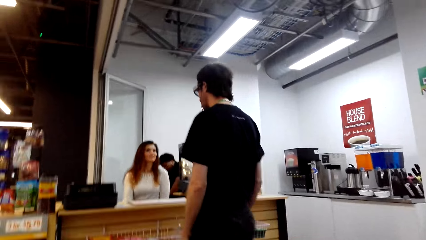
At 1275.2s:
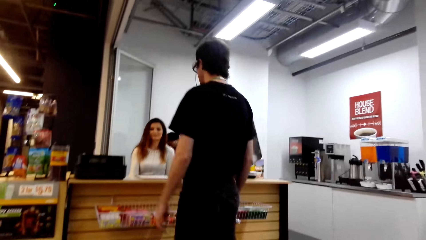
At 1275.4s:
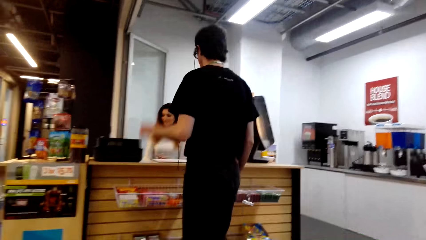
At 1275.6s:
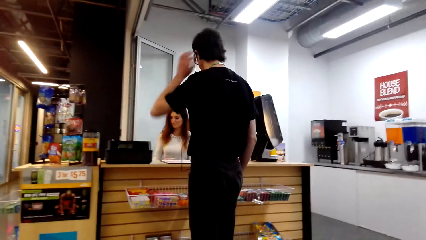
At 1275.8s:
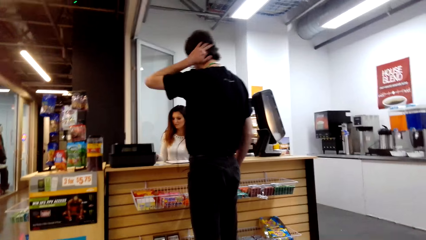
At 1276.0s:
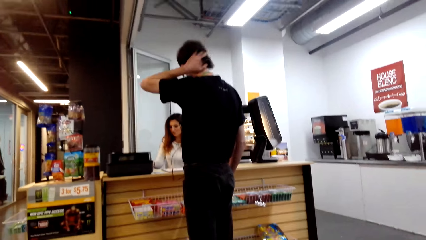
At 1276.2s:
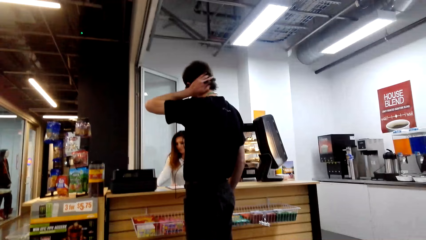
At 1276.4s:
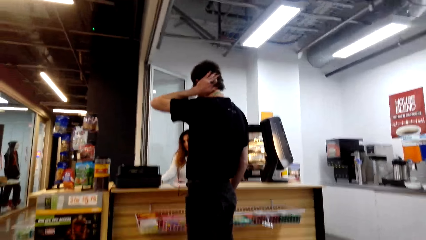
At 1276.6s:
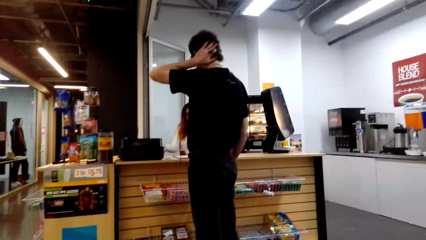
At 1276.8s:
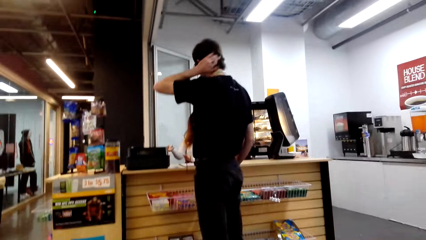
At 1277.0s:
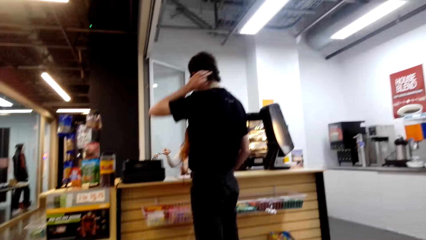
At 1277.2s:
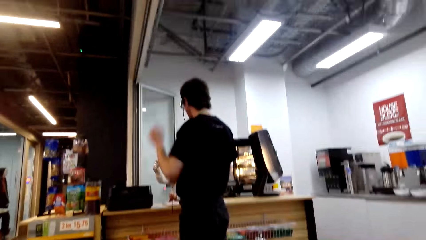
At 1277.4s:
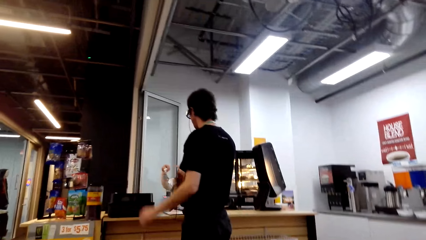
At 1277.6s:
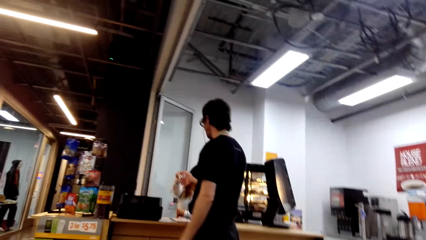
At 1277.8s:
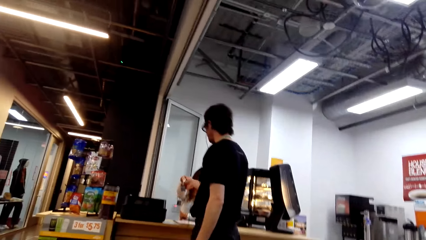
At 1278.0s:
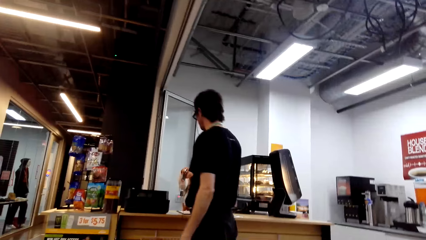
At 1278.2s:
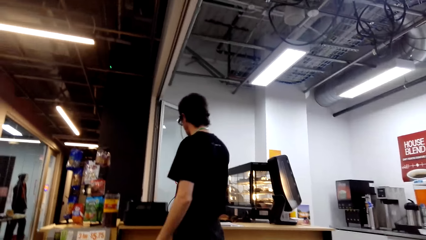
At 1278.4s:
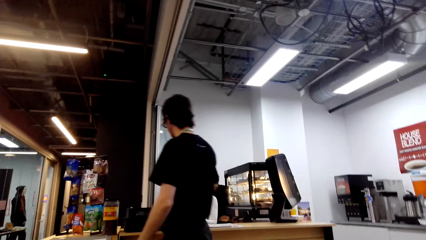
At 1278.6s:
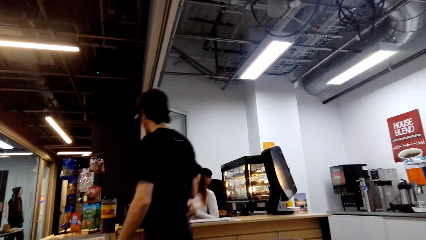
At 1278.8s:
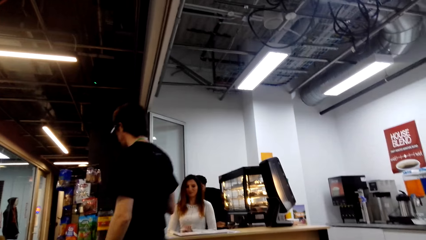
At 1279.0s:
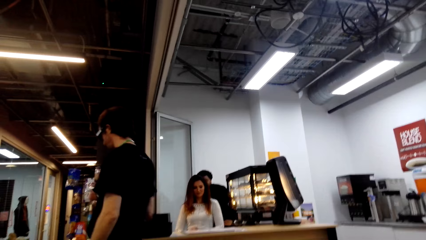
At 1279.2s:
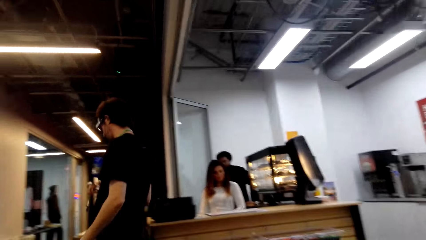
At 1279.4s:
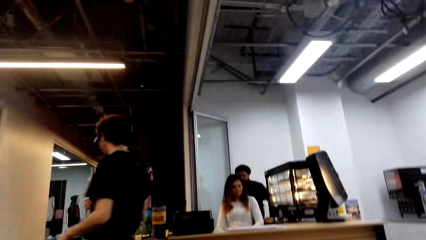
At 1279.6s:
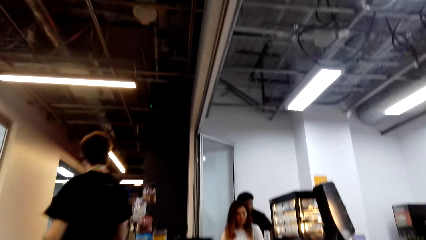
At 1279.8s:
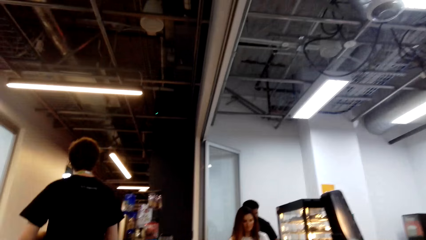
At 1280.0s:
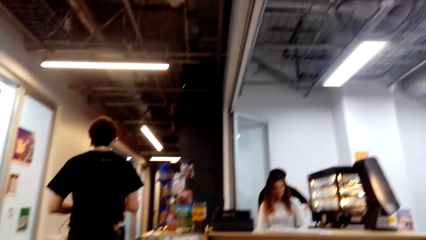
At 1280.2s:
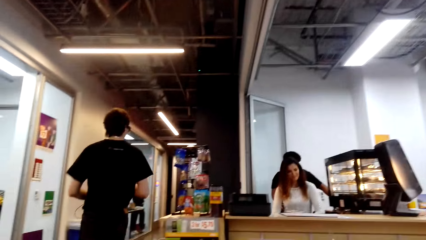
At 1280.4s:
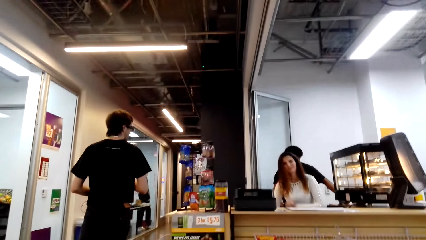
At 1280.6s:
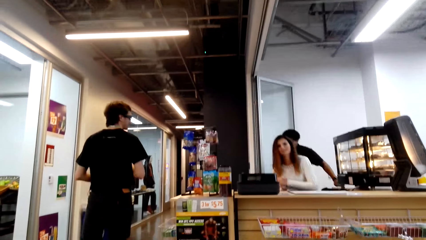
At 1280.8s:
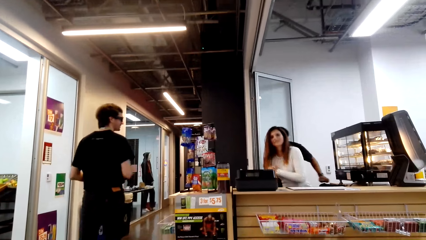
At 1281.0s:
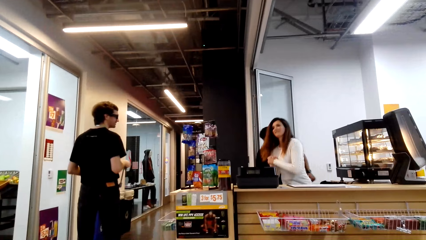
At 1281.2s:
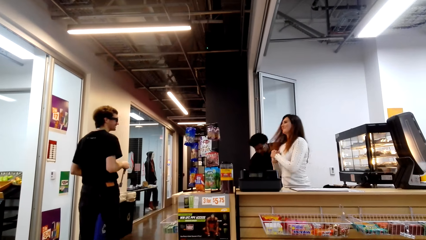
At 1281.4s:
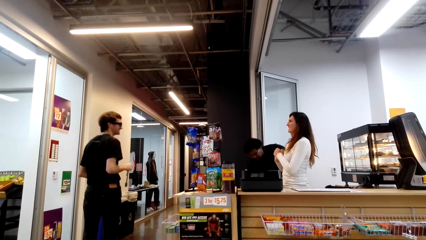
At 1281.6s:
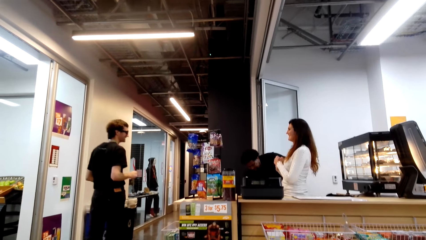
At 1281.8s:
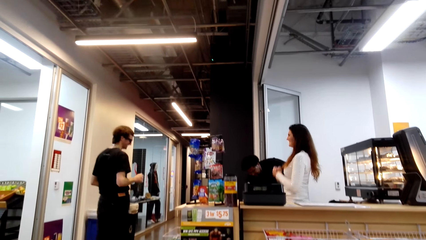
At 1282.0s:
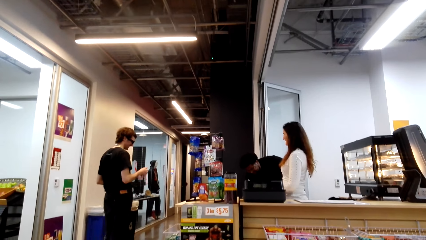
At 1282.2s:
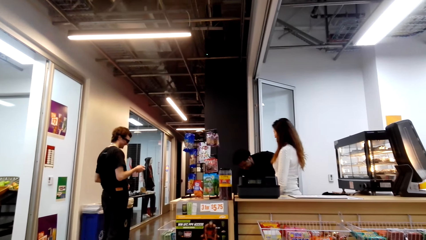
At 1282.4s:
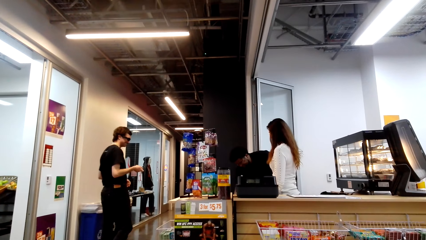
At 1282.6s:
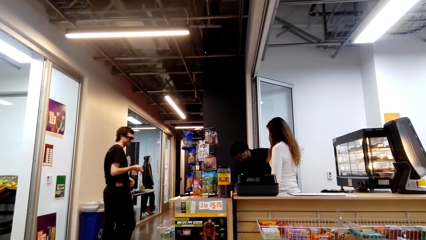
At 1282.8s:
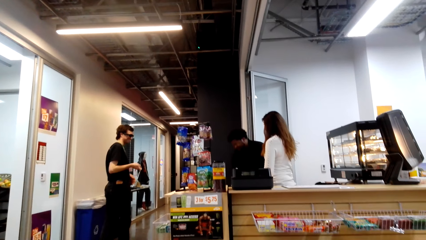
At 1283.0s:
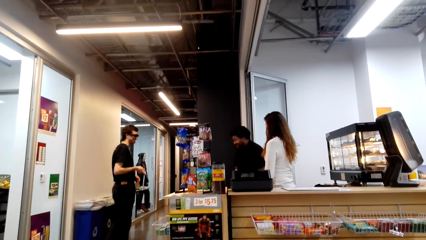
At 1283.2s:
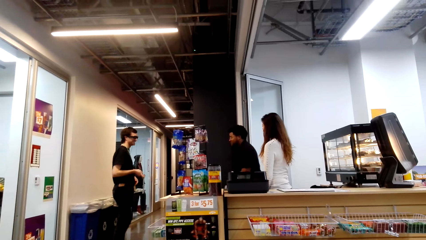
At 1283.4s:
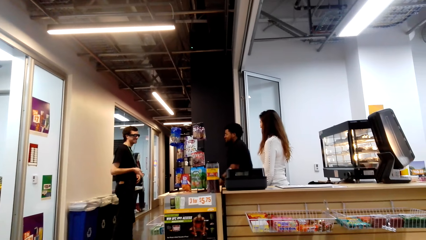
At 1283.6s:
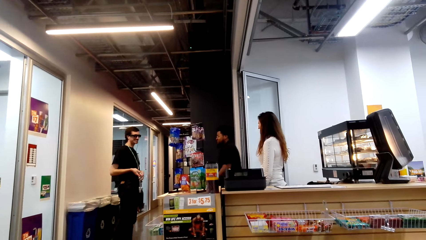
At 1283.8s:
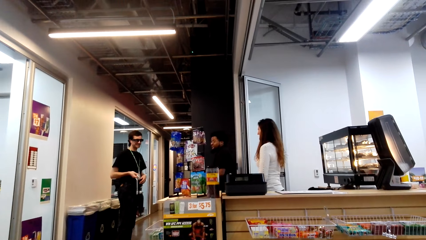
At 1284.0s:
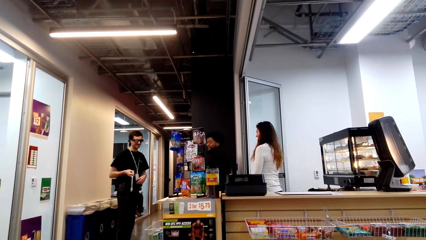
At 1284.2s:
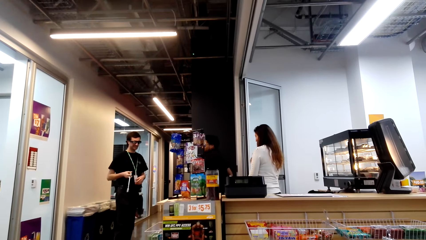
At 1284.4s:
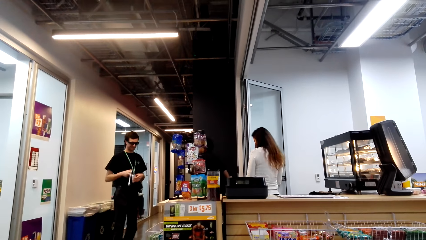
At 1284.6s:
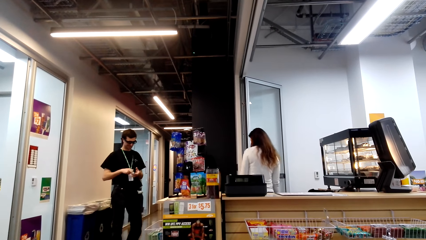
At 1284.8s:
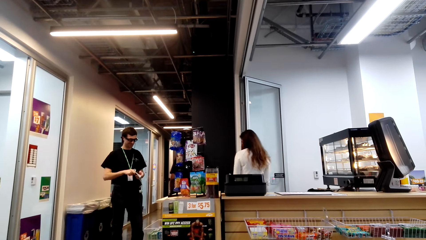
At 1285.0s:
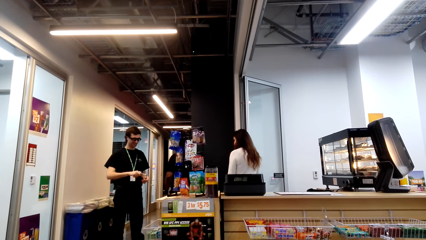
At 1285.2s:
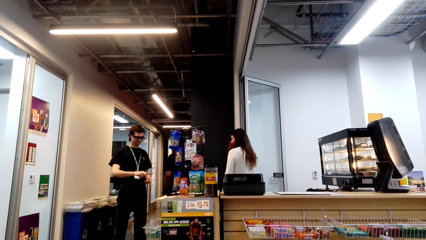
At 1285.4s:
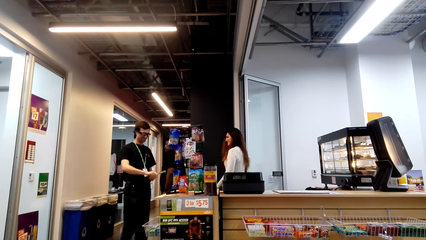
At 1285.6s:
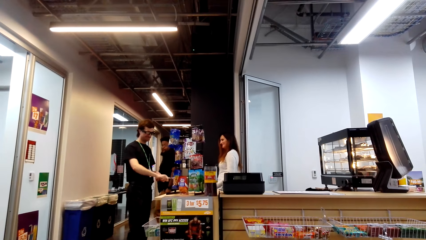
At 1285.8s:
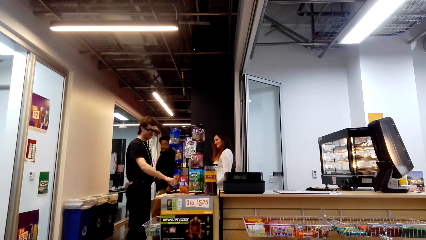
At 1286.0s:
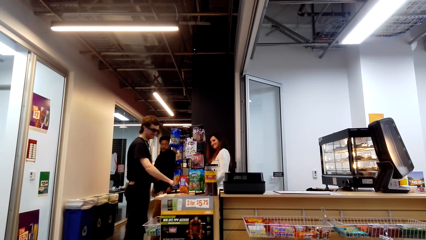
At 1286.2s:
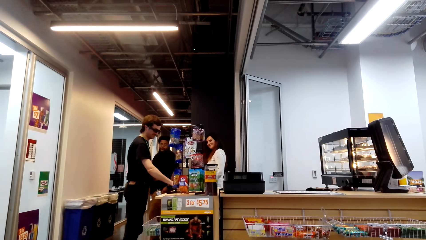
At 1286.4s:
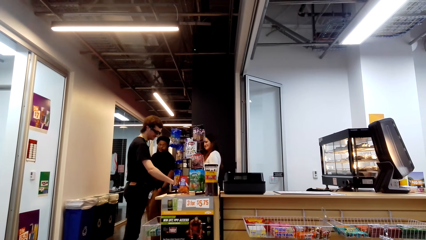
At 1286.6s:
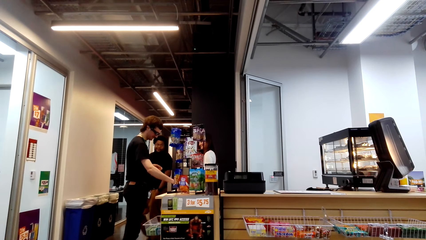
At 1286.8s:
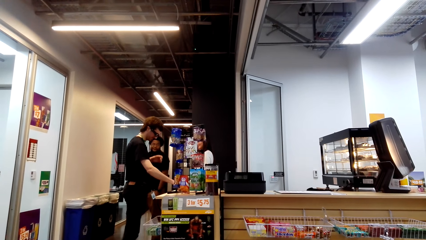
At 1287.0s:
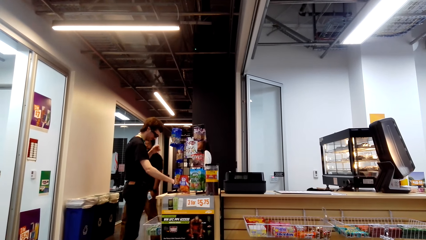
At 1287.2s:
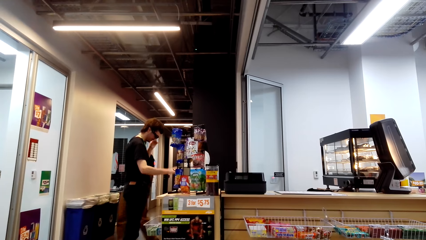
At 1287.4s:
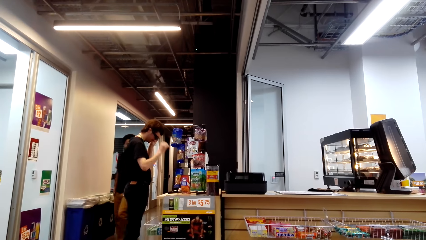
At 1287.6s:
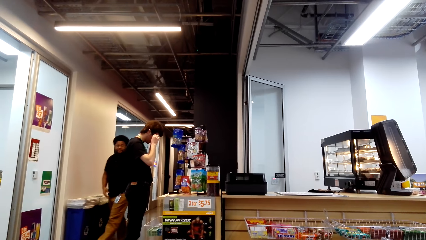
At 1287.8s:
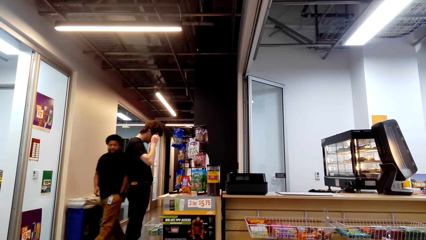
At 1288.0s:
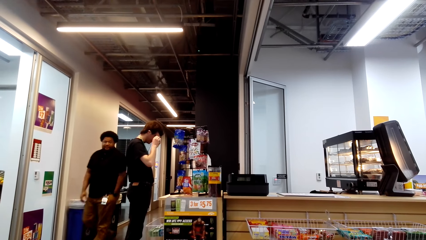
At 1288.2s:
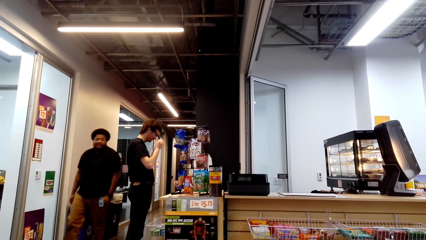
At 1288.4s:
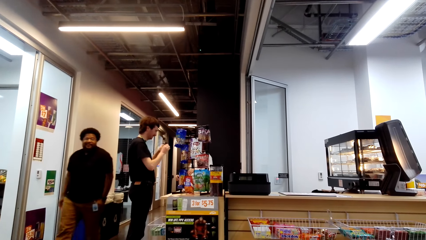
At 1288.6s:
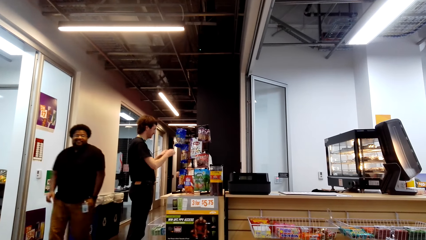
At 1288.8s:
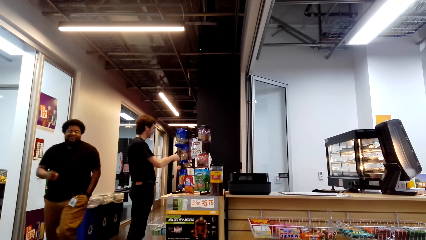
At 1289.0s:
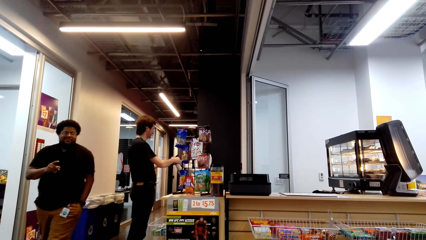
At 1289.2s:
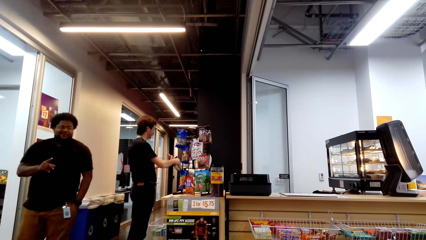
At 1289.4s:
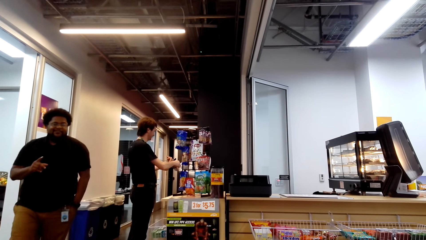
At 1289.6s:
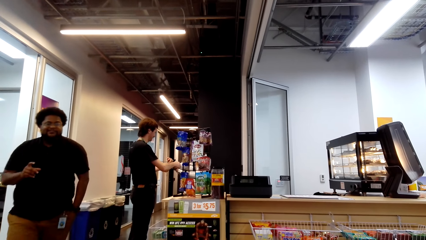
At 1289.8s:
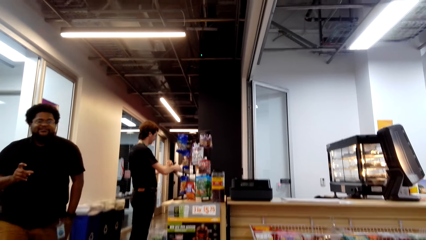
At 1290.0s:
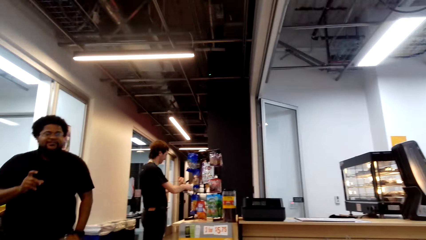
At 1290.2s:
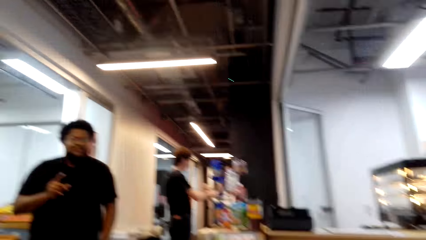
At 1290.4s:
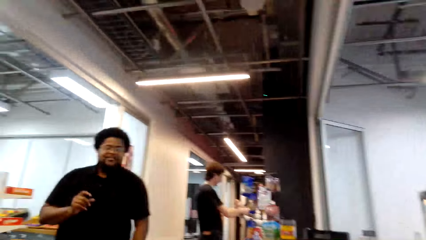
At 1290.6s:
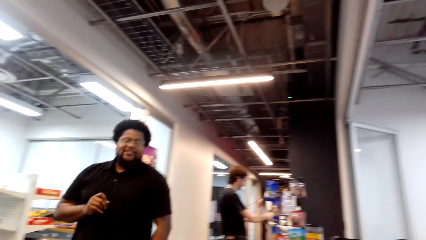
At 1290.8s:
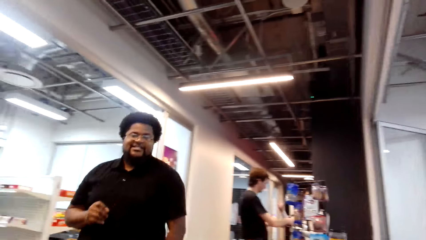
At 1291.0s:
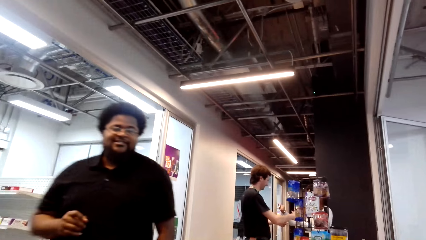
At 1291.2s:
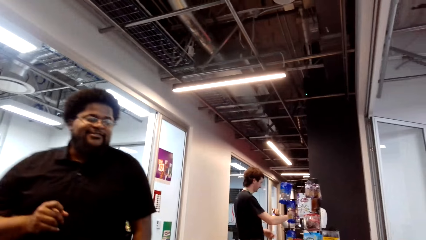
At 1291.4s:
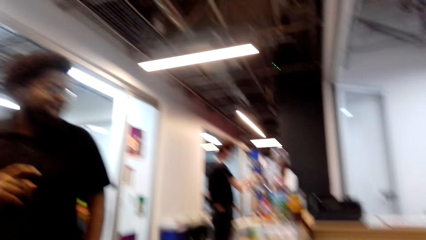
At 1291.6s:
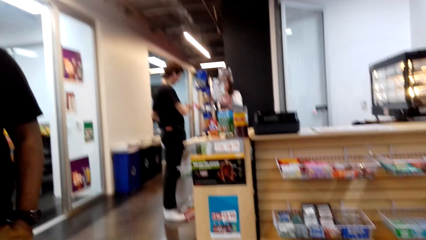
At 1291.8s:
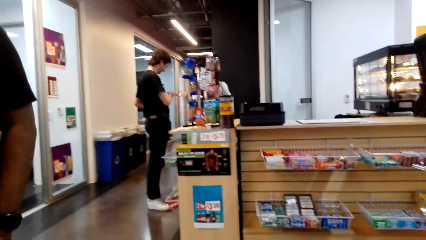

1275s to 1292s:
A man touches the hair. The man steps forward. A lady gives a tong to a person. The lady stands up. The lady steps forward. Another man steps forward. The lady steps forward. The first man removes the glasses. The first man passes the glasses to the lady. The other man steps forward.
